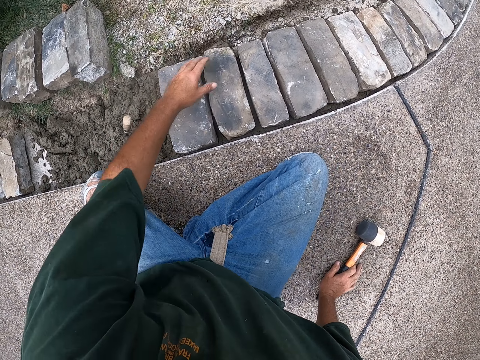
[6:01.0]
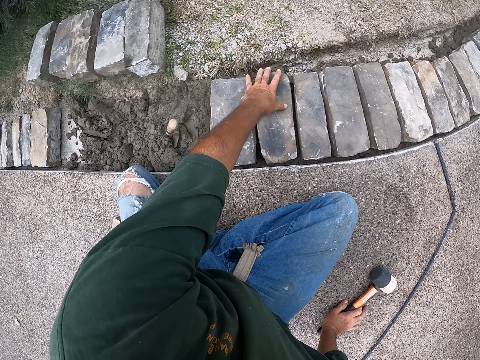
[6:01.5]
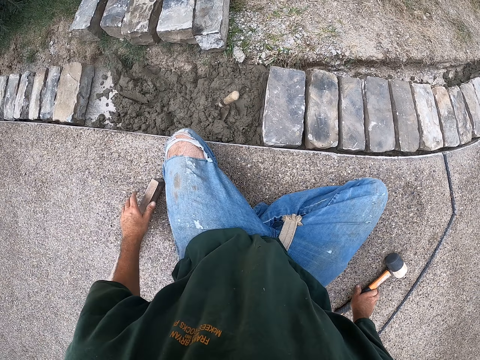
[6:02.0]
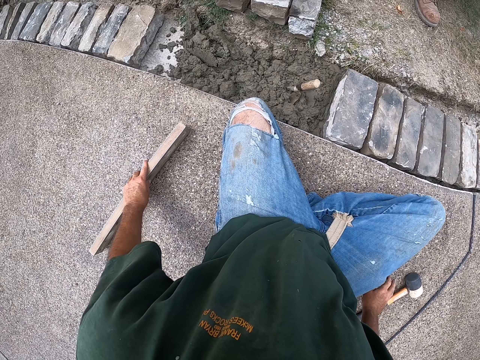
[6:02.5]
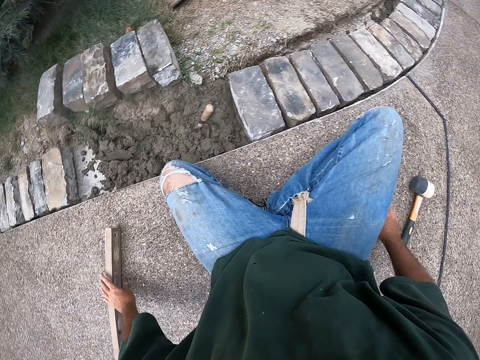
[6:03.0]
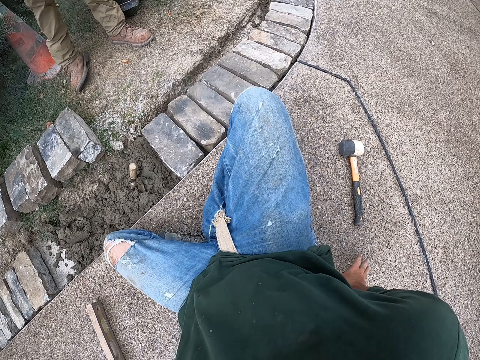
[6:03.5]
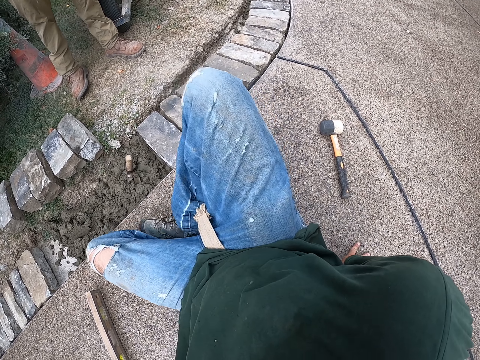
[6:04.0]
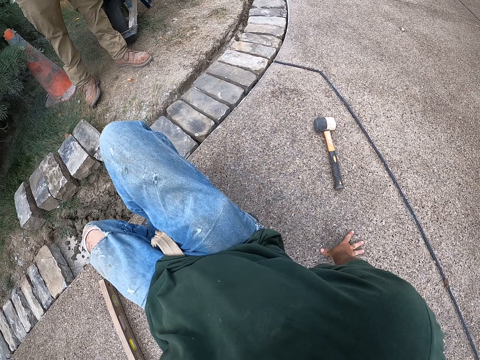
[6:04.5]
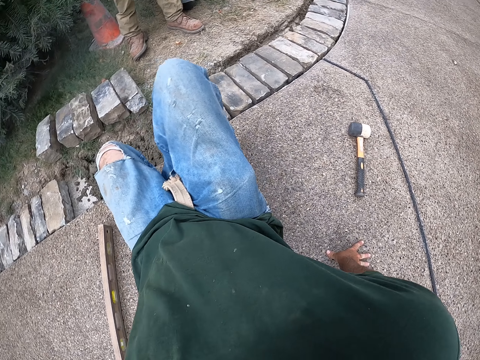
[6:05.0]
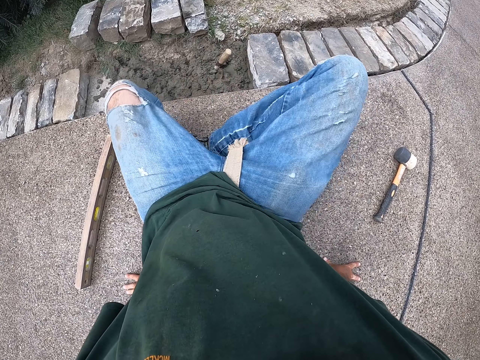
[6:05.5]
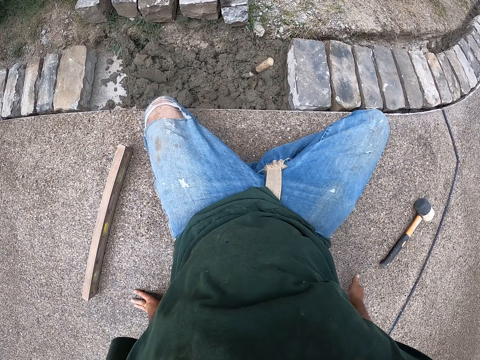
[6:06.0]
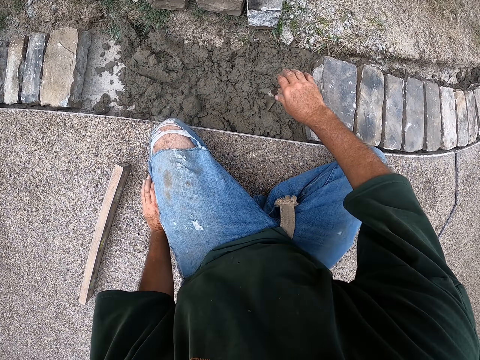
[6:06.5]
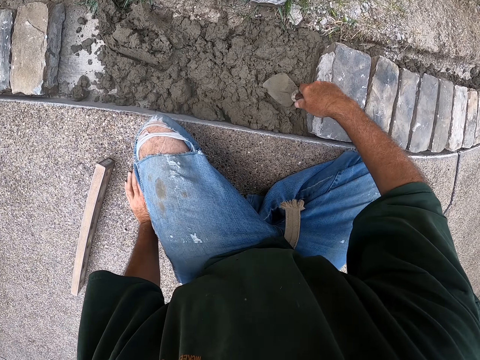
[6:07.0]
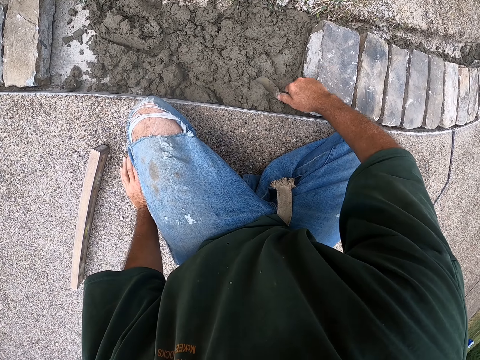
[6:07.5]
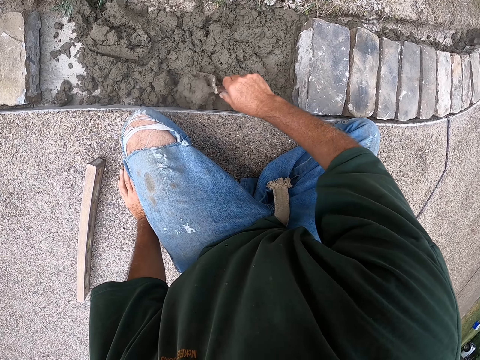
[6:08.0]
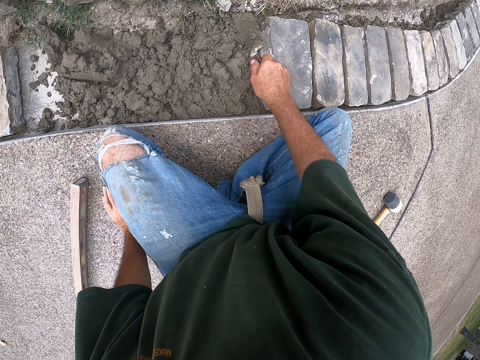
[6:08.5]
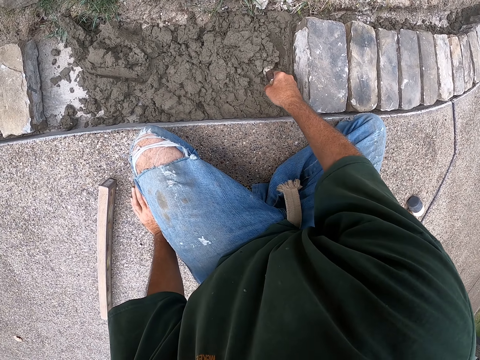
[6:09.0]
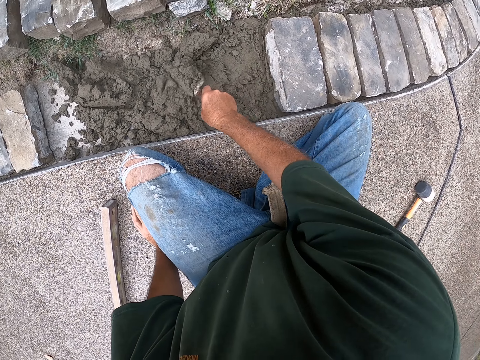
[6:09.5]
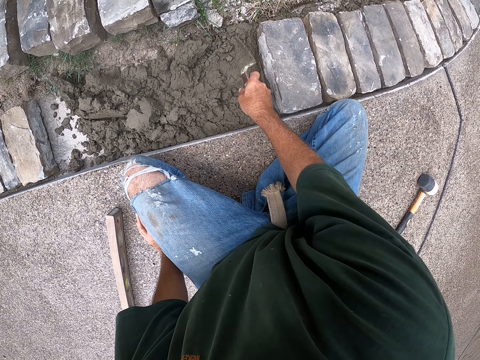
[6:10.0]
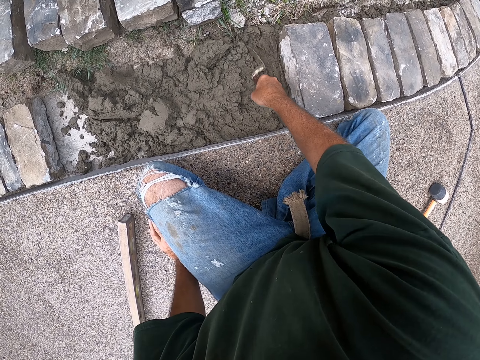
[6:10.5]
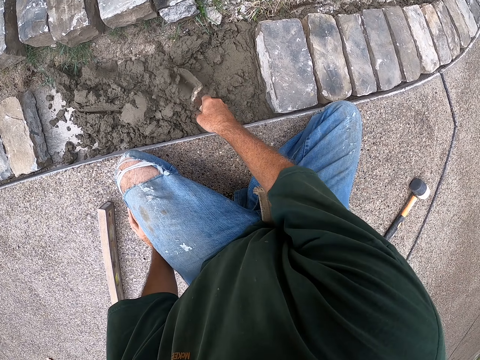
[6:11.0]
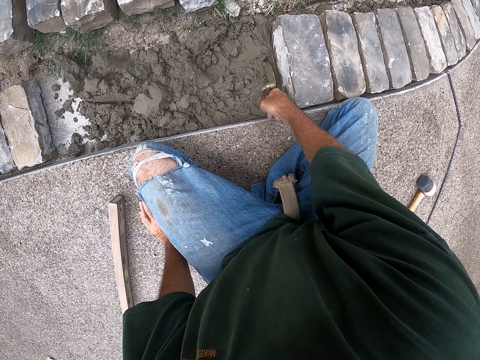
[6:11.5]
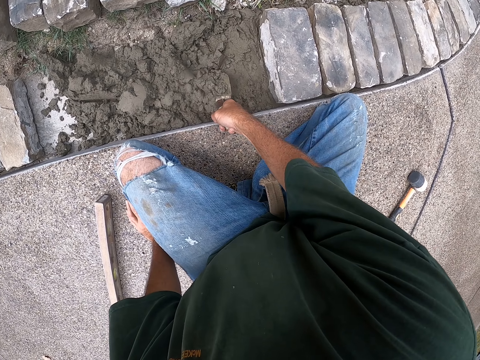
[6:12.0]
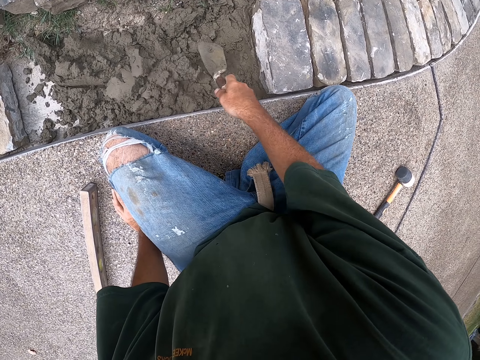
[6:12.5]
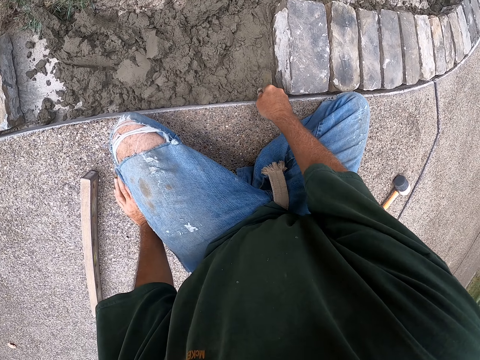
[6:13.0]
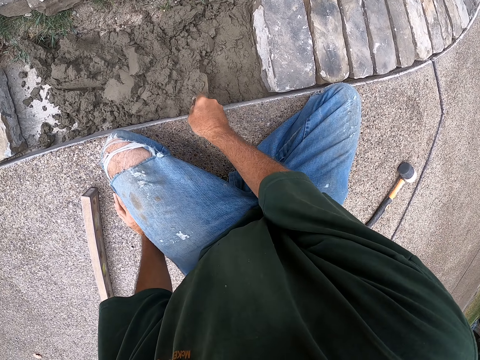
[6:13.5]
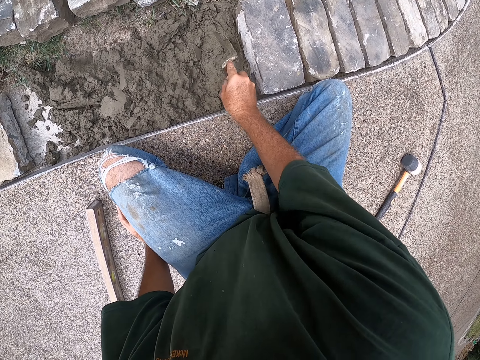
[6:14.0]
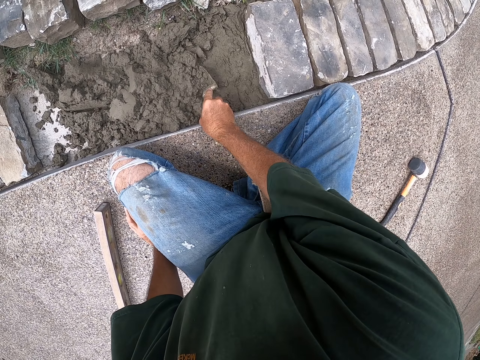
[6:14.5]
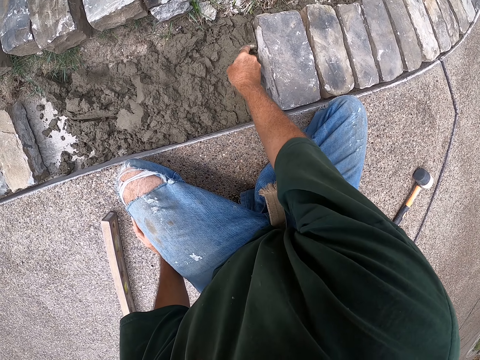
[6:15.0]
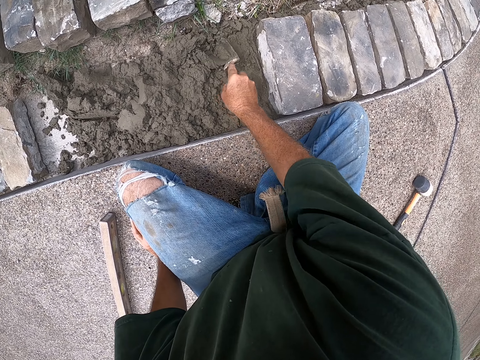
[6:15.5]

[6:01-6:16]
The camera wearer presses a brick. He touches the brick. He moves the spirit level. He changes his posture. He moves to the side. He picks up a scooper. He holds the trowel. He moves the concrete. He spreads cement with the scooper.

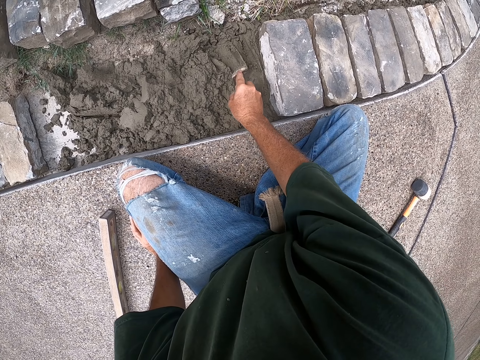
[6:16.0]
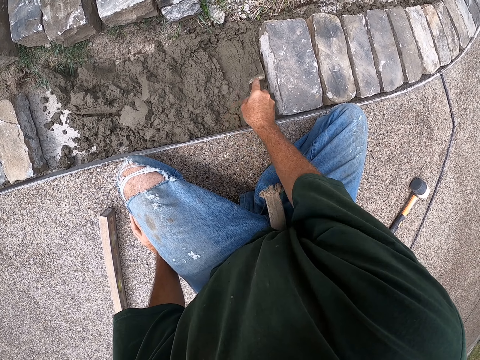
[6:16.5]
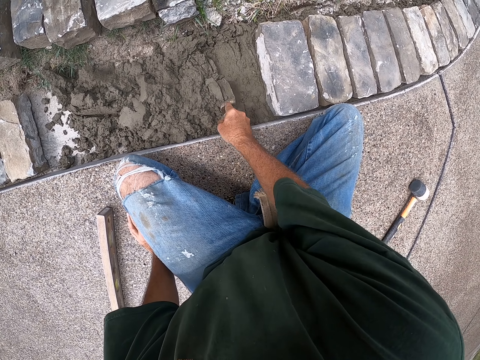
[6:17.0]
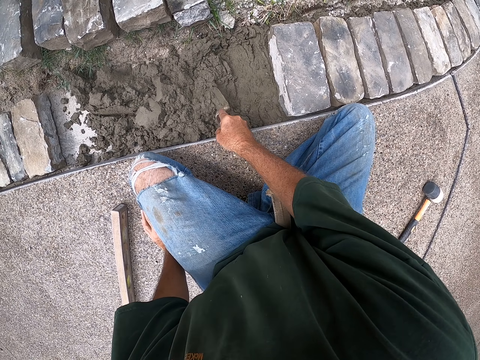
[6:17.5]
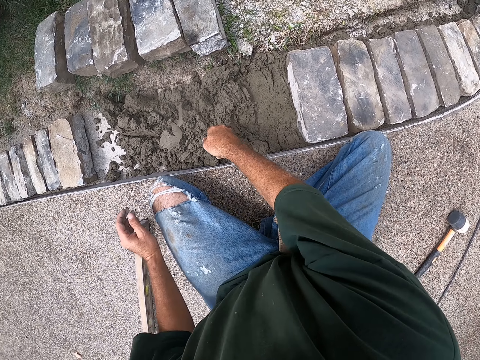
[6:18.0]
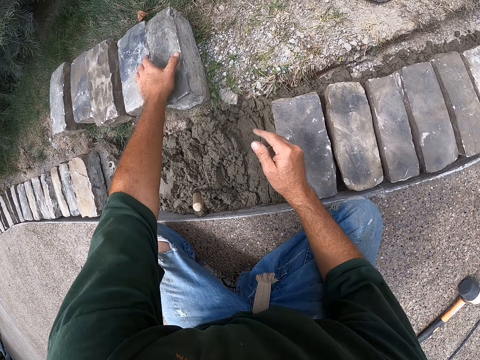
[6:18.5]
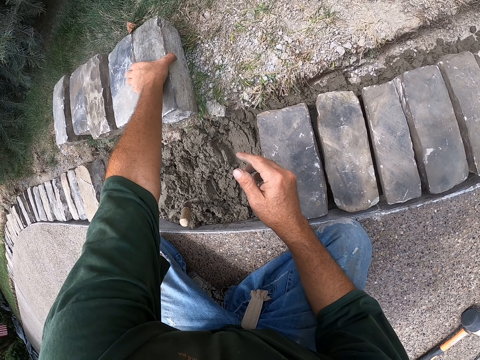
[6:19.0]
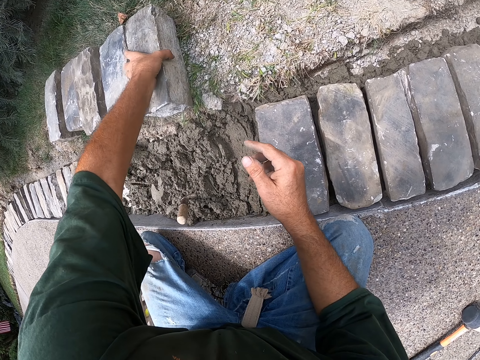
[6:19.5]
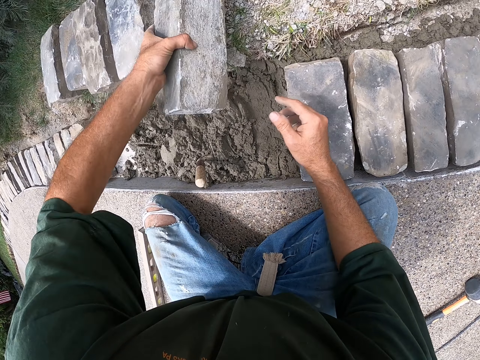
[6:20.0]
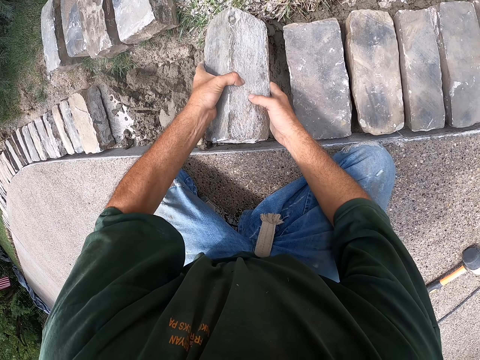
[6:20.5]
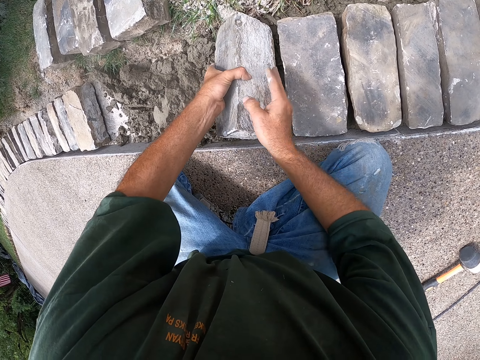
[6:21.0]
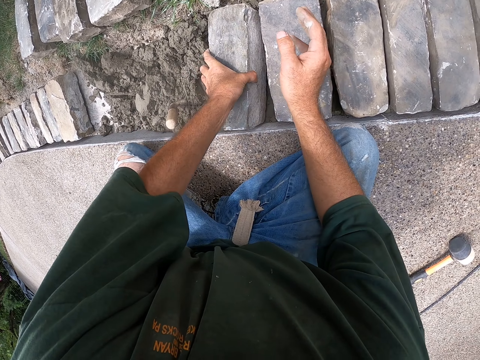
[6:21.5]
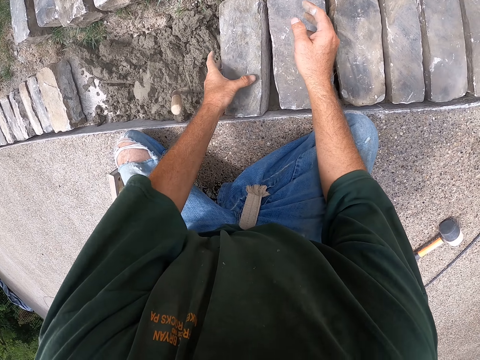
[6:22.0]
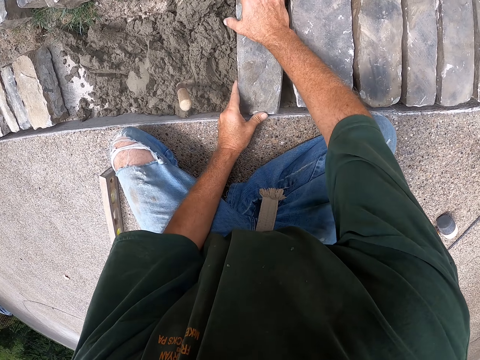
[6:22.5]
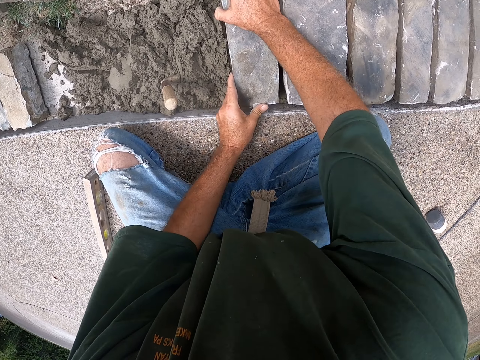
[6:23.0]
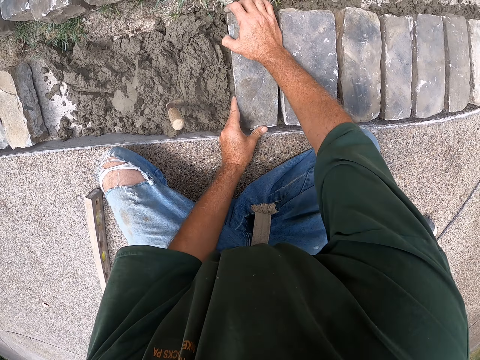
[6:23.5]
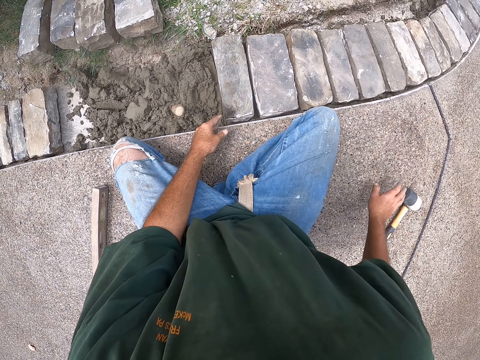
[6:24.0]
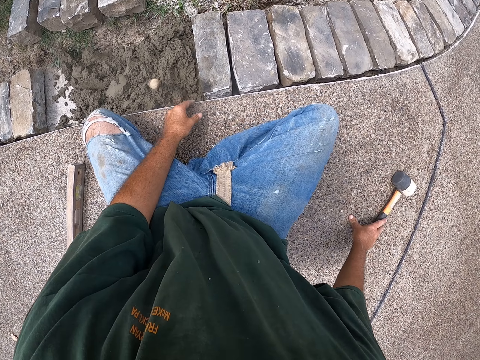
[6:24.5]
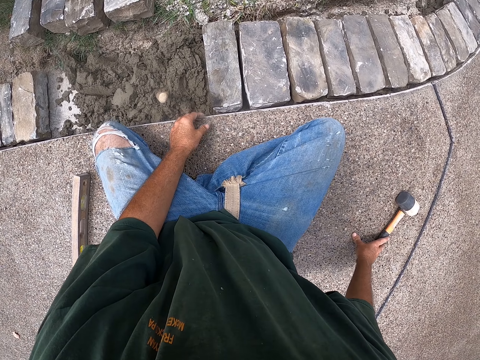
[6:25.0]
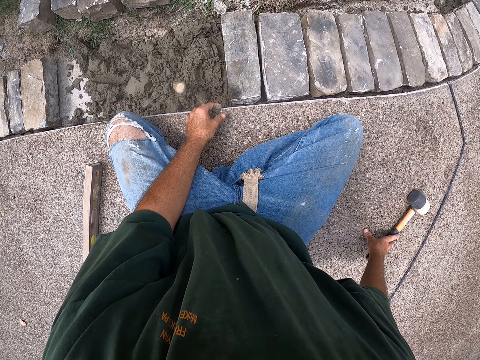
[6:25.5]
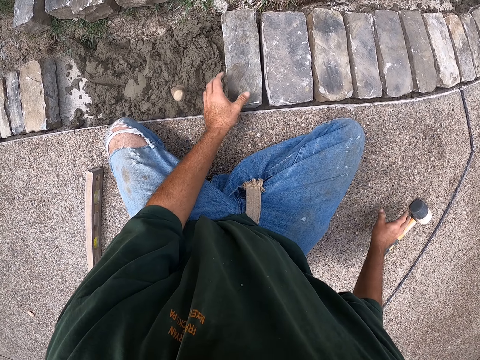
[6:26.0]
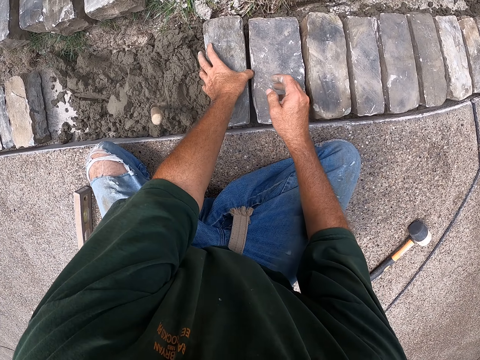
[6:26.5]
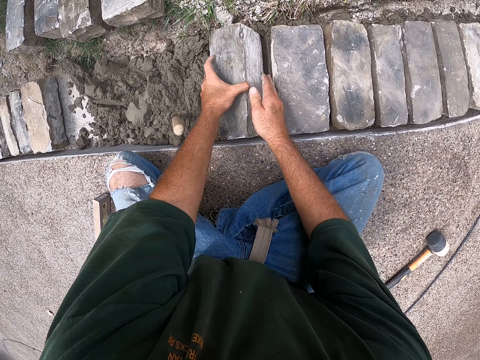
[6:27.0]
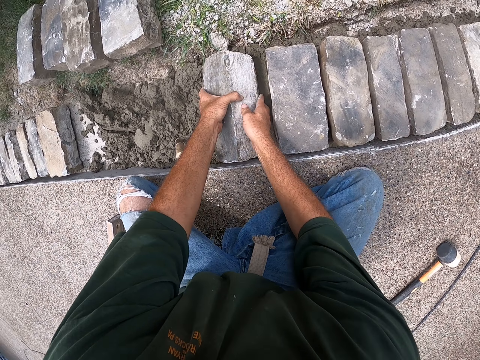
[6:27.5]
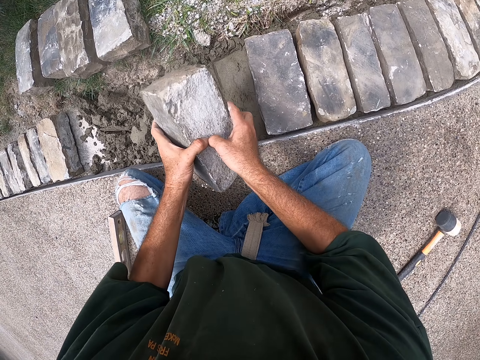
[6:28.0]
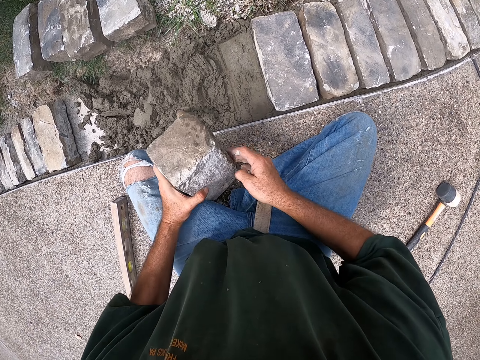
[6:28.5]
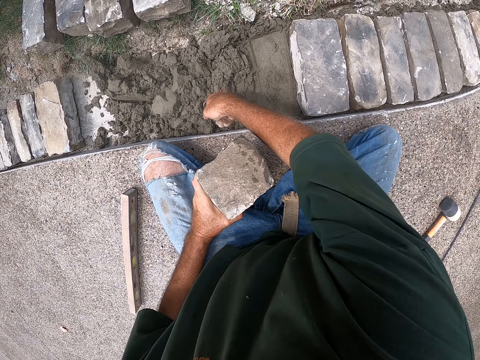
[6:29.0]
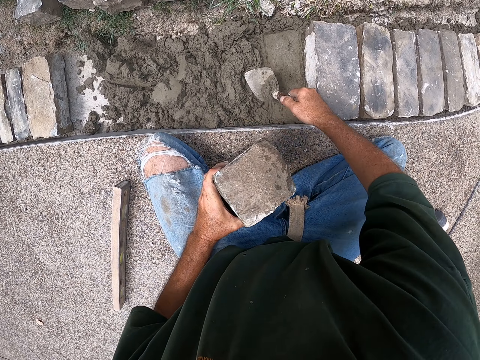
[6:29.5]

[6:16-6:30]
The camera wearer sticks the trowel in the concrete. They hold the brick. They lift the brick. They put down the brick. They position the brick. They press the brick. They touch the hammer. They hold the brick. They lift the brick. They hold the trowel.
